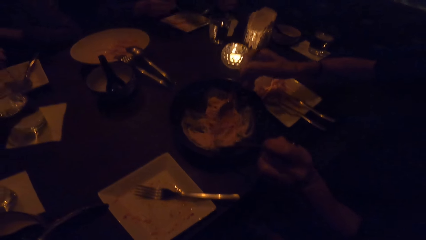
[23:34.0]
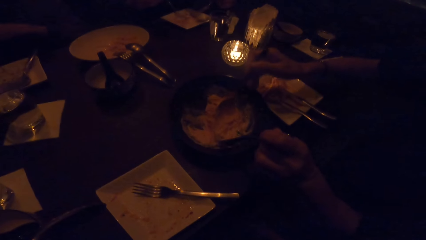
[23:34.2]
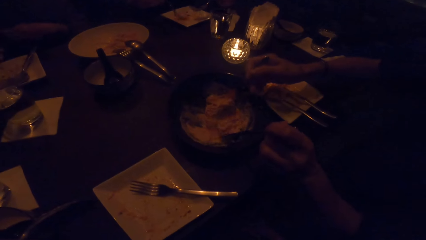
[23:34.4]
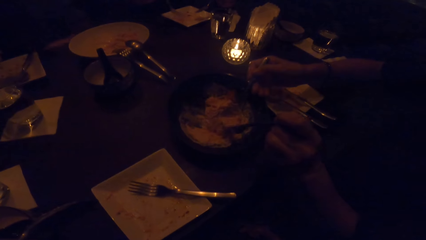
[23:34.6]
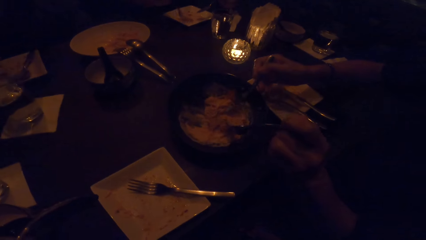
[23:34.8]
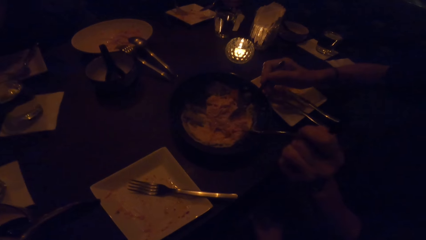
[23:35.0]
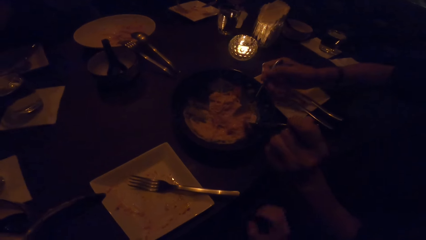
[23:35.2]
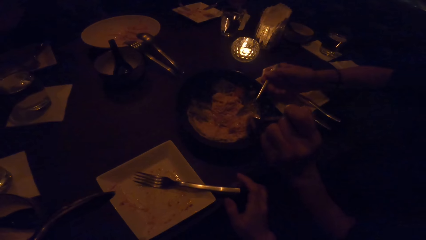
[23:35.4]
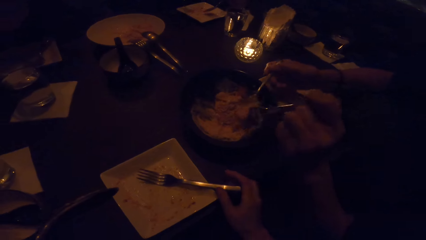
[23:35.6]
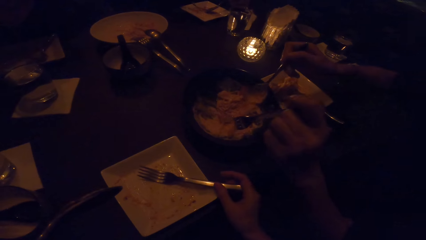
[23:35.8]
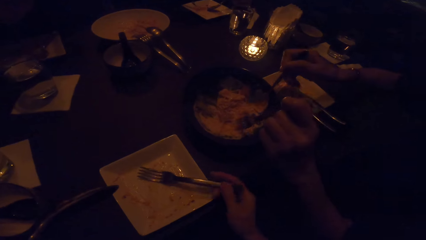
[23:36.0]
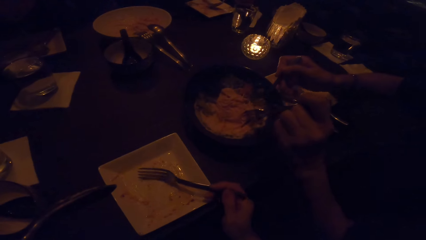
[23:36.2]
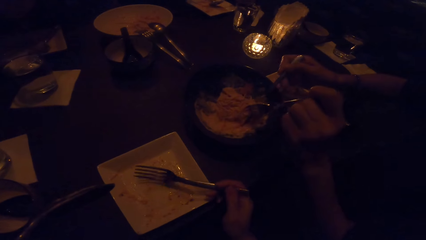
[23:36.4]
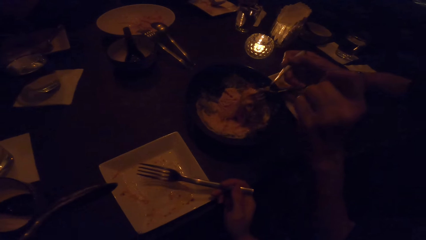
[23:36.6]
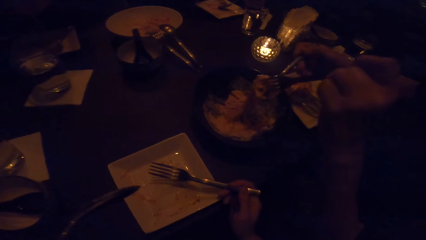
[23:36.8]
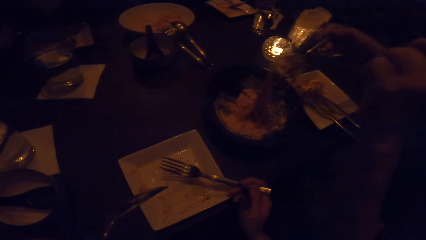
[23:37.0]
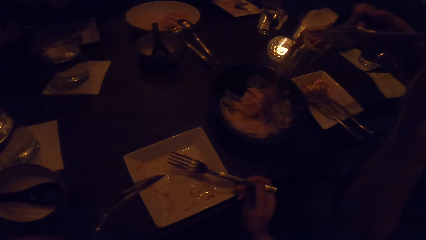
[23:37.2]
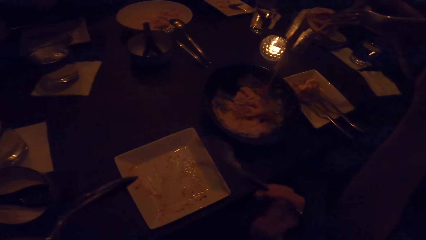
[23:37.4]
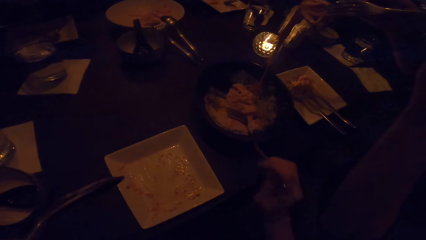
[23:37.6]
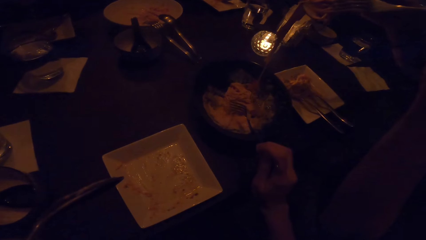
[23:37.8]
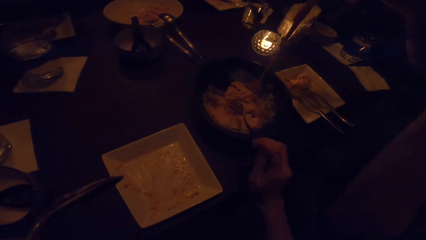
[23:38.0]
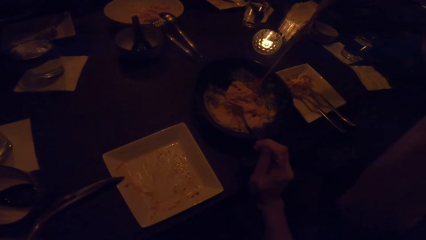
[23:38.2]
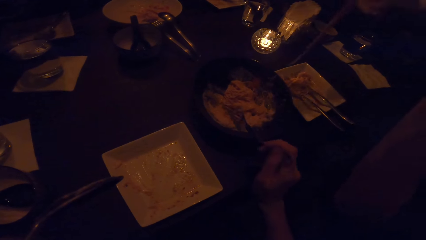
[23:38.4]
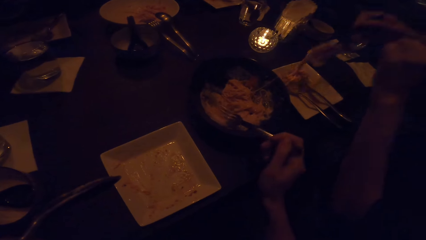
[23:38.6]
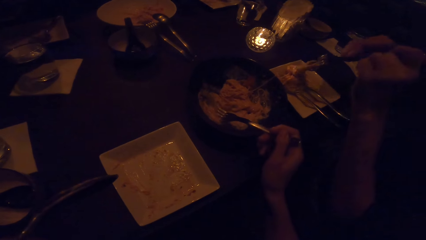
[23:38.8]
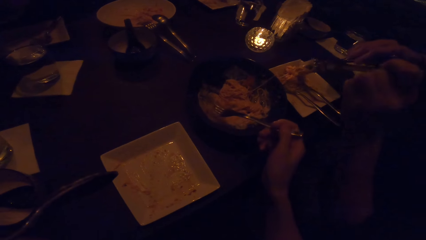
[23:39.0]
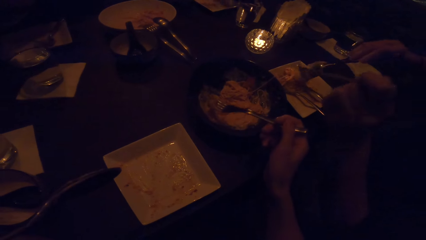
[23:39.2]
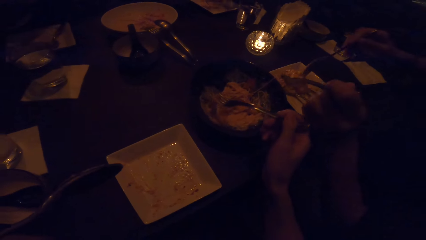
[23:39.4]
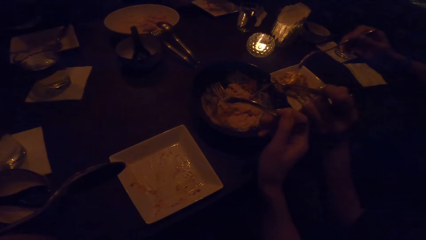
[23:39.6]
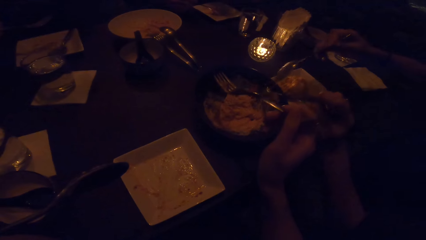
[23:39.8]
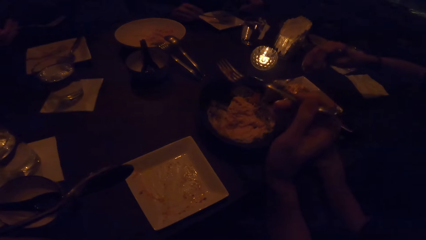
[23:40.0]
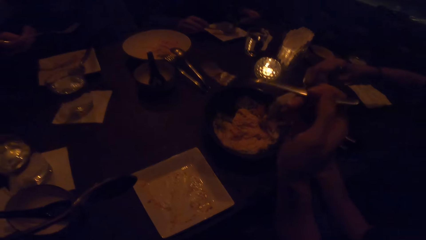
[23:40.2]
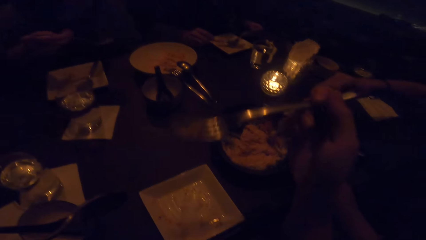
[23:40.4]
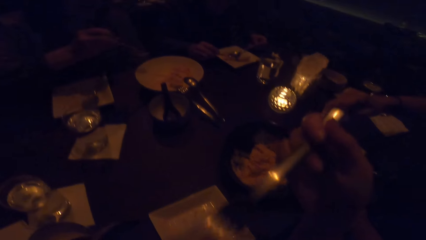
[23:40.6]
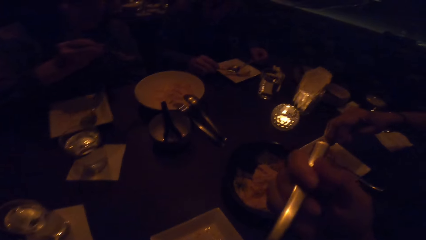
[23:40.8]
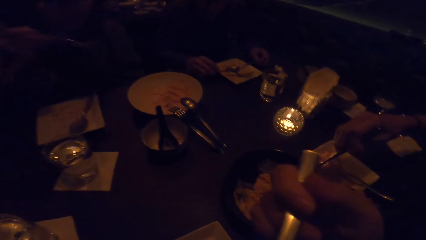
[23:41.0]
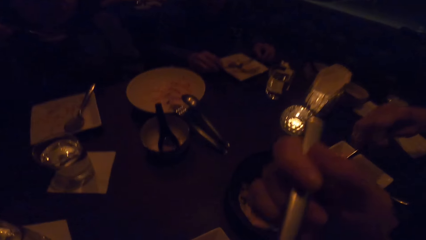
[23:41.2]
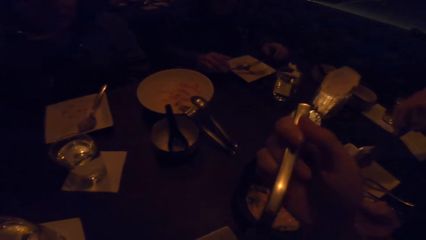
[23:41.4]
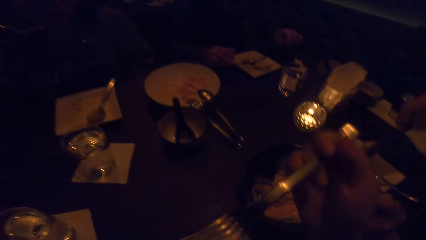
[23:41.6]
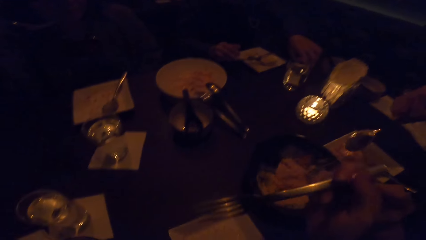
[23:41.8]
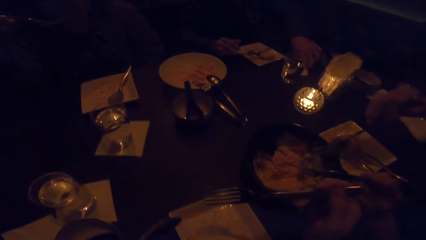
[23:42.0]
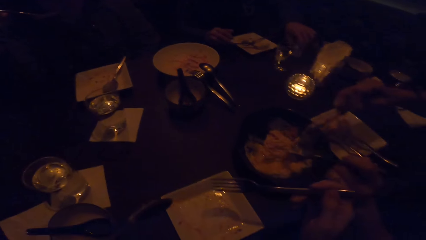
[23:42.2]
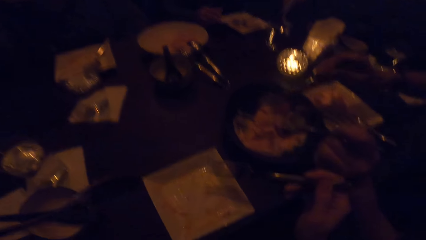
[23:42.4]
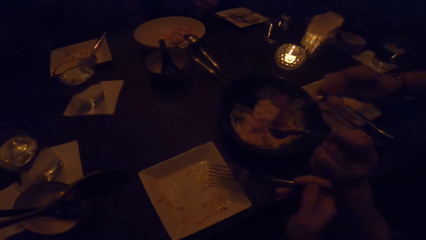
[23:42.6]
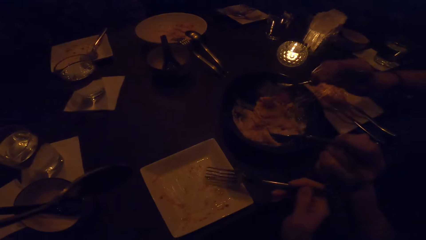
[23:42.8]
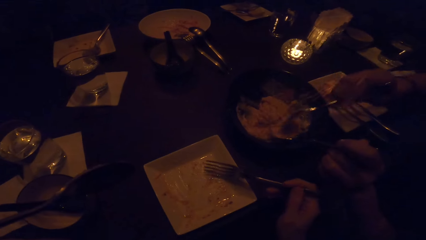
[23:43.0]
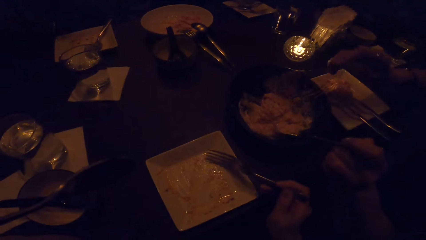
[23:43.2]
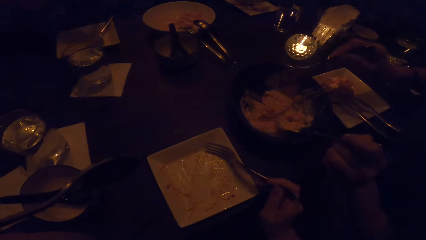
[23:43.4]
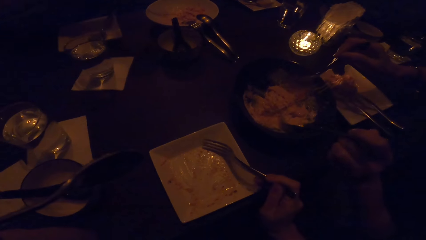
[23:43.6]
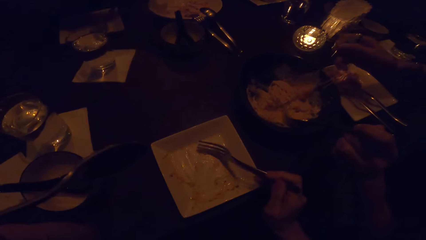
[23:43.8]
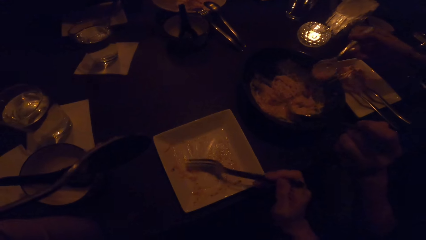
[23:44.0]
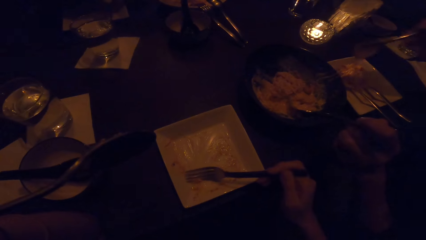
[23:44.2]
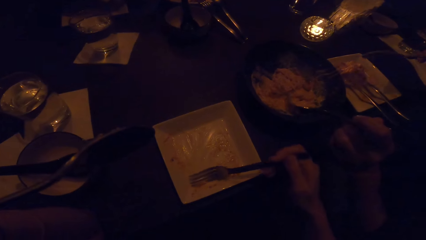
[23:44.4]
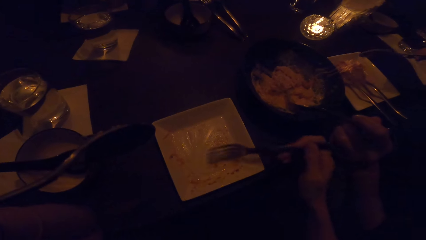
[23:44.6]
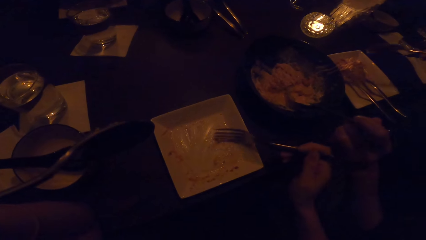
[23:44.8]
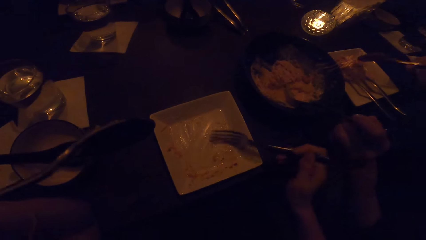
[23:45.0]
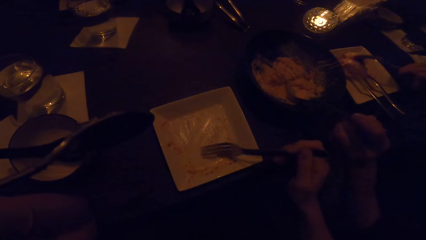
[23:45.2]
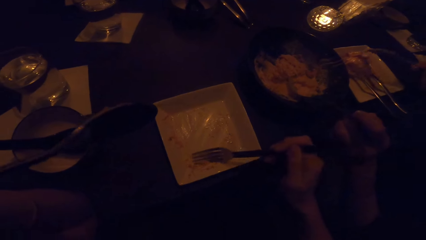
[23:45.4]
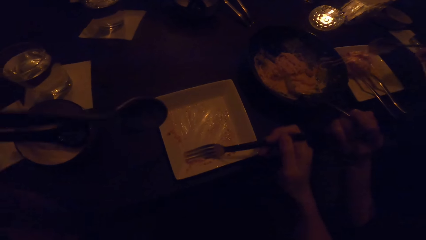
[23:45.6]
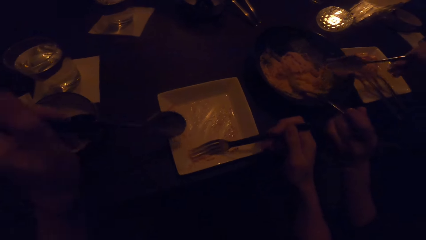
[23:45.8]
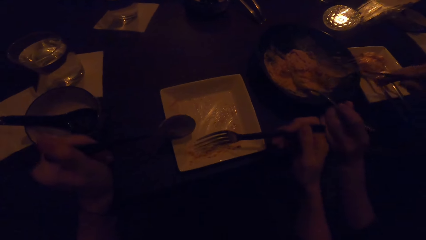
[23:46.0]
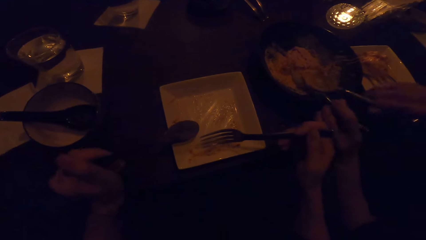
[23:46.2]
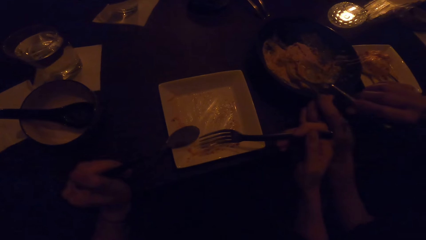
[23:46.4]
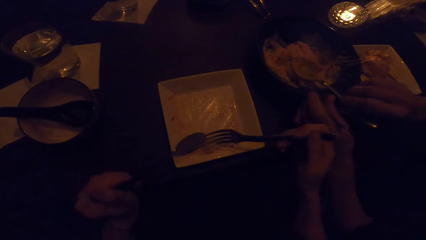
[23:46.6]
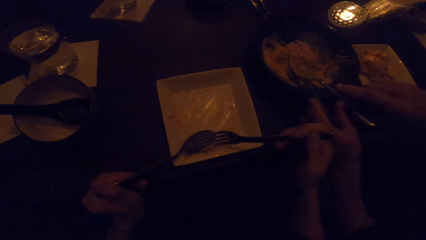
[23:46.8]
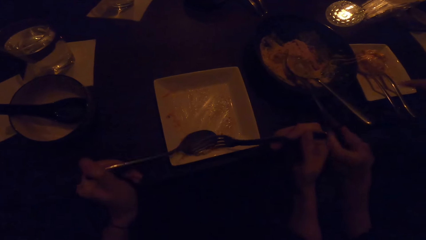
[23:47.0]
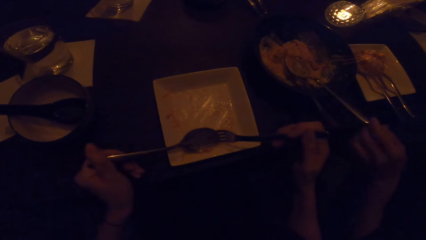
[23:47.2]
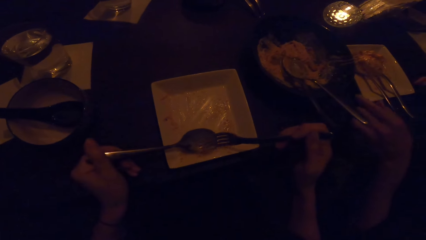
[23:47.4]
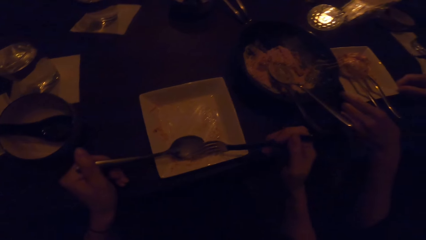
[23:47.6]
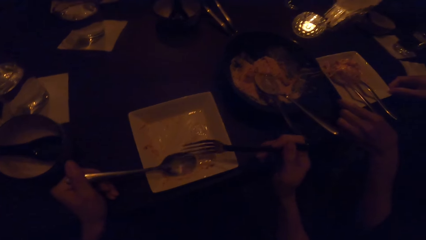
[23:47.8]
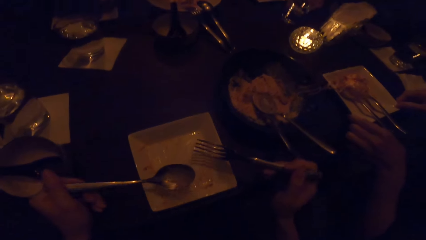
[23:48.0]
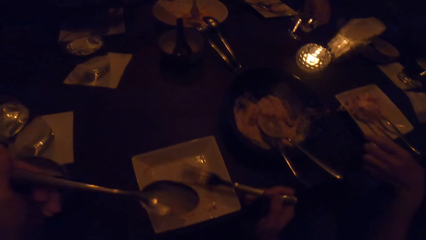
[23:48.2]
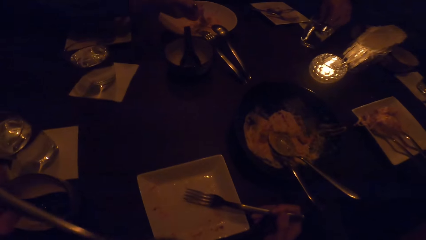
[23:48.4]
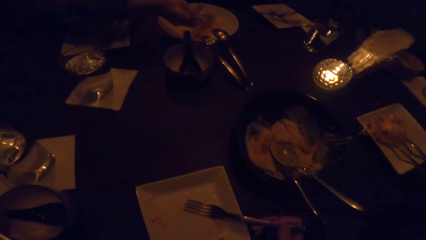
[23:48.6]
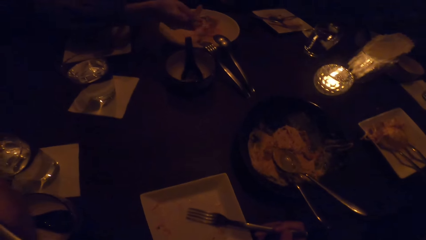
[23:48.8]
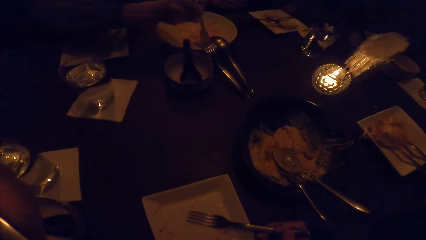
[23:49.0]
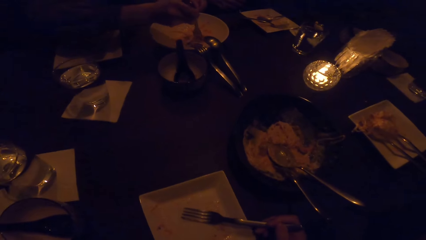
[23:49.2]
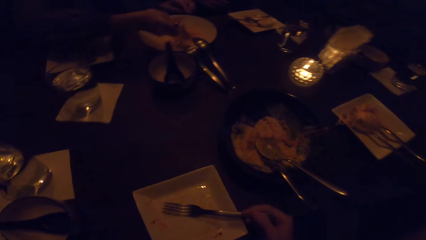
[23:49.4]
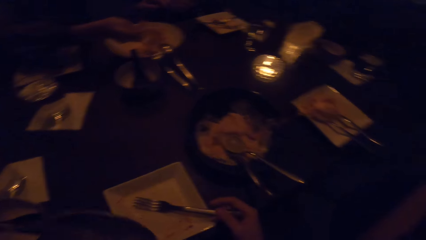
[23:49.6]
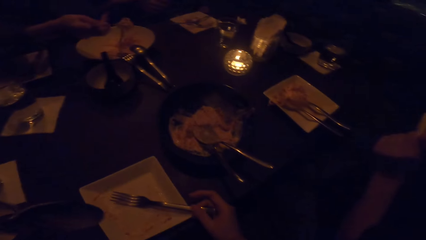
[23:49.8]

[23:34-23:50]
The camera wearer picks up the fork from the plate with her right hand. She picks up food with the fork. She eats from another plate with the fork in her right hand. She puts the food in the mouth. She eats from the plate in front of her with her right hand. She clears the plate with the fork and spoon. She puts the food in the mouth.
